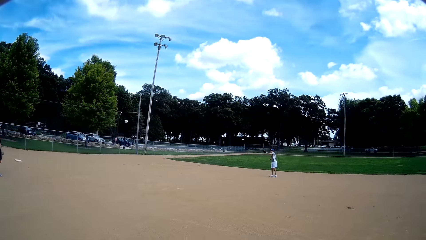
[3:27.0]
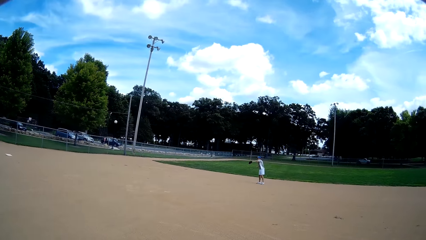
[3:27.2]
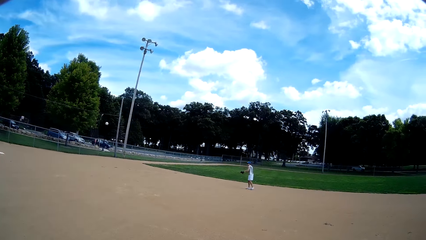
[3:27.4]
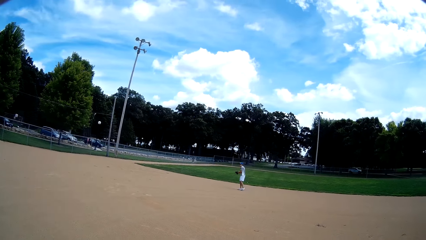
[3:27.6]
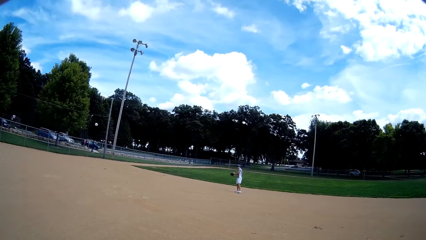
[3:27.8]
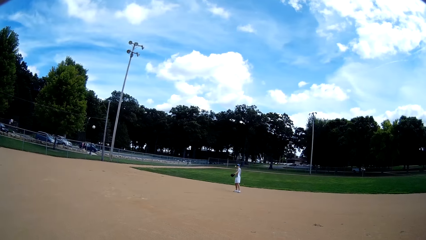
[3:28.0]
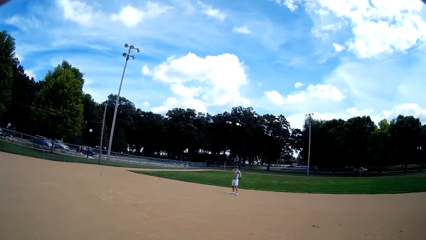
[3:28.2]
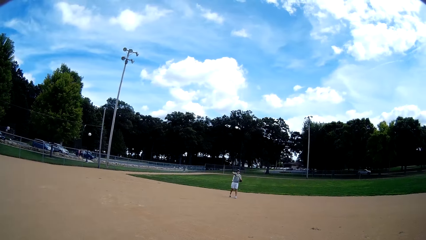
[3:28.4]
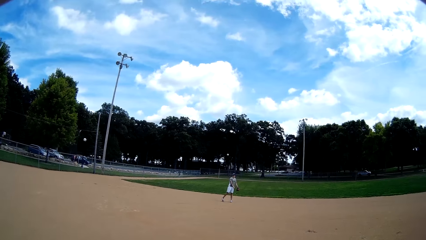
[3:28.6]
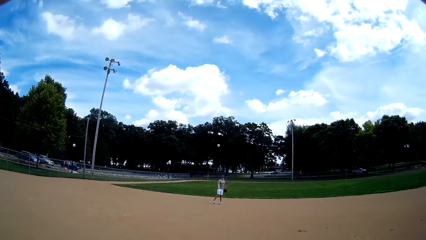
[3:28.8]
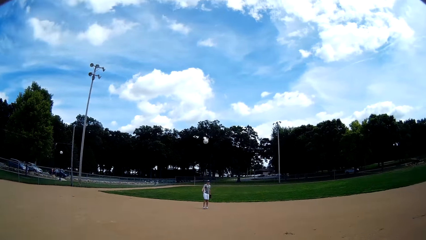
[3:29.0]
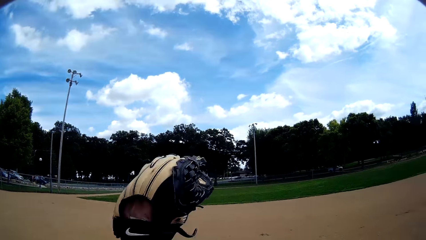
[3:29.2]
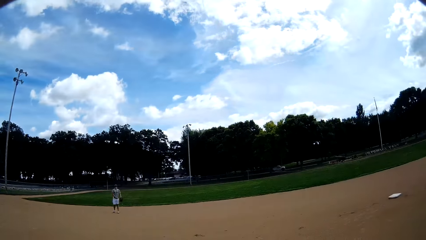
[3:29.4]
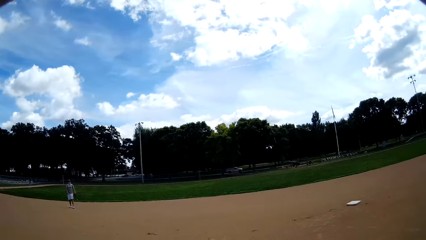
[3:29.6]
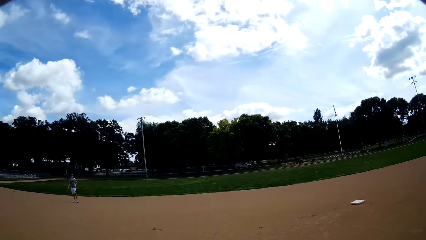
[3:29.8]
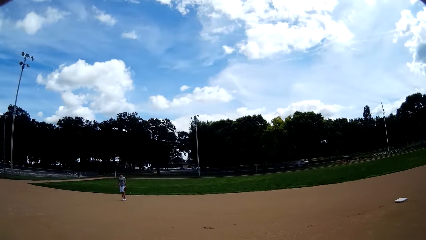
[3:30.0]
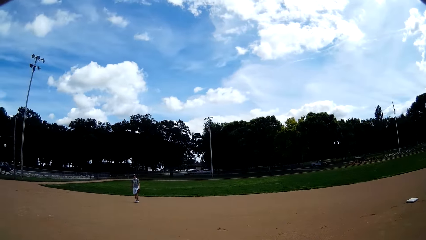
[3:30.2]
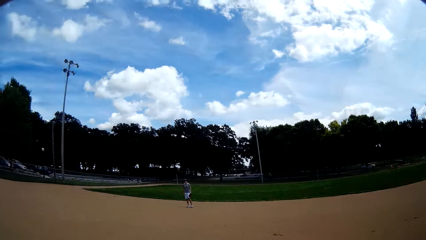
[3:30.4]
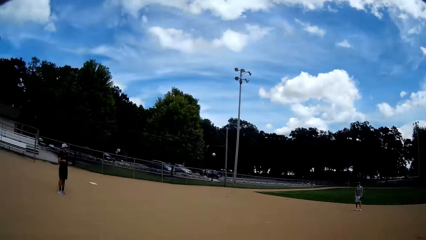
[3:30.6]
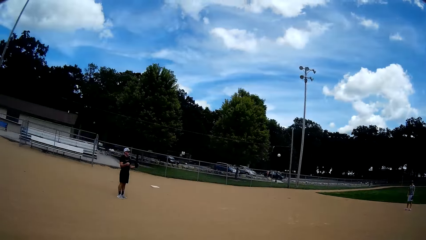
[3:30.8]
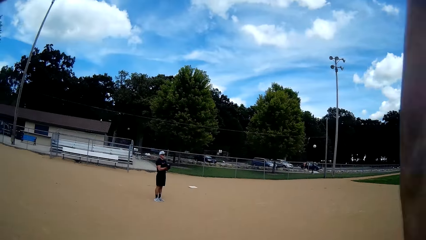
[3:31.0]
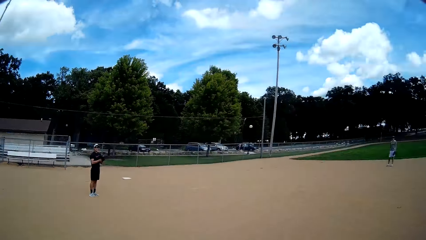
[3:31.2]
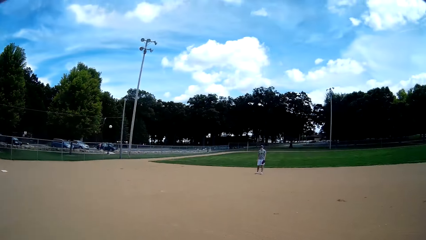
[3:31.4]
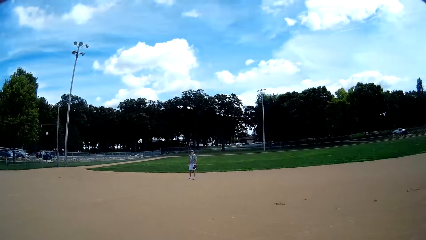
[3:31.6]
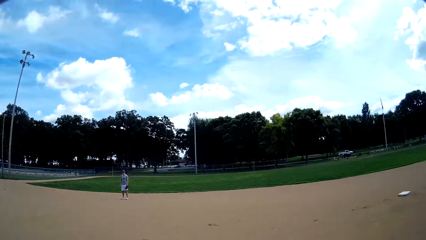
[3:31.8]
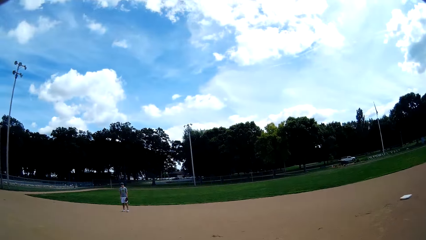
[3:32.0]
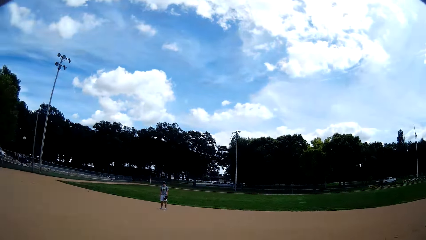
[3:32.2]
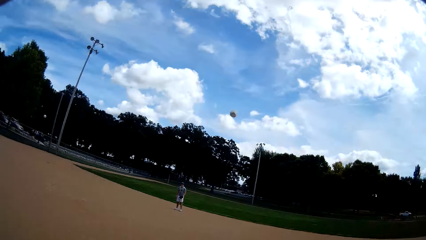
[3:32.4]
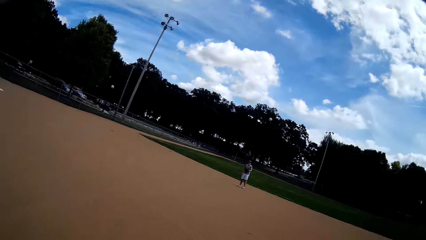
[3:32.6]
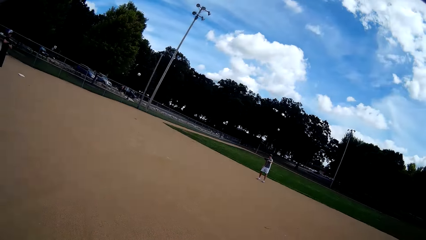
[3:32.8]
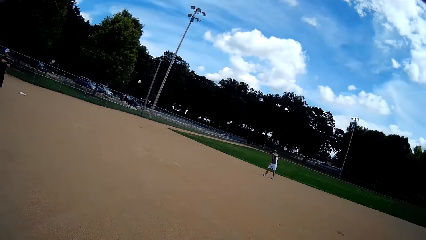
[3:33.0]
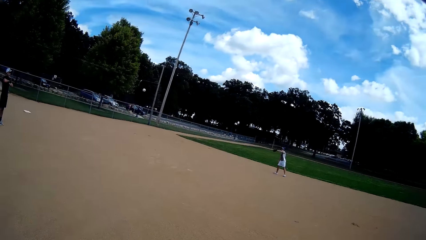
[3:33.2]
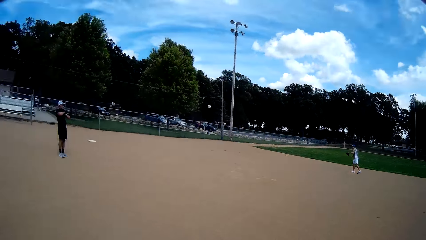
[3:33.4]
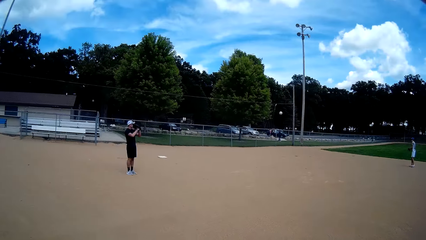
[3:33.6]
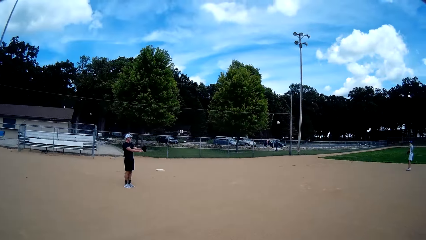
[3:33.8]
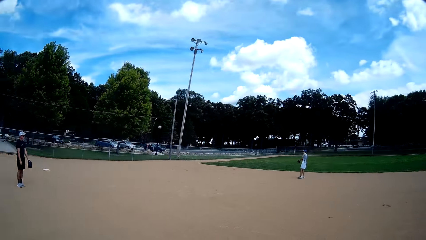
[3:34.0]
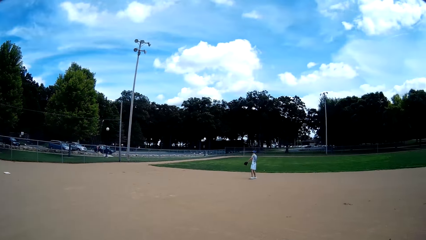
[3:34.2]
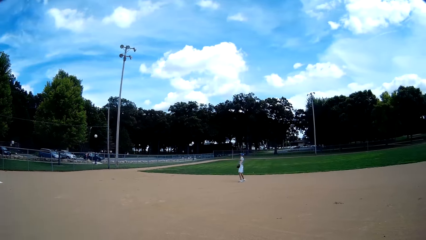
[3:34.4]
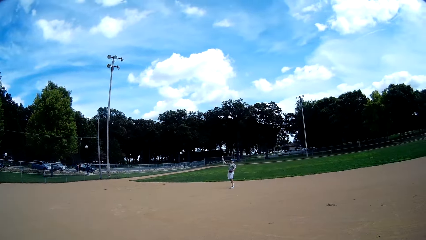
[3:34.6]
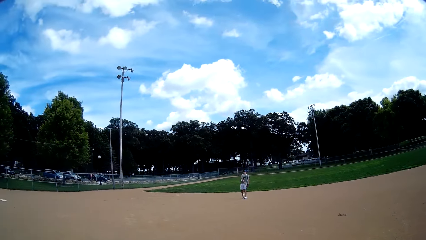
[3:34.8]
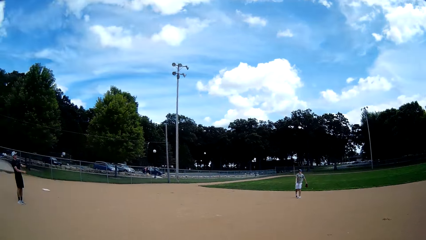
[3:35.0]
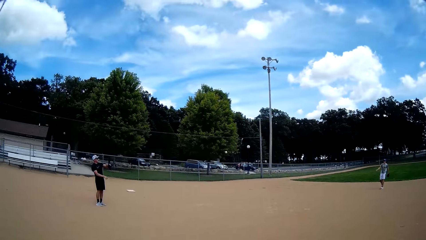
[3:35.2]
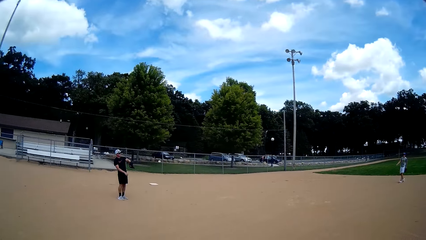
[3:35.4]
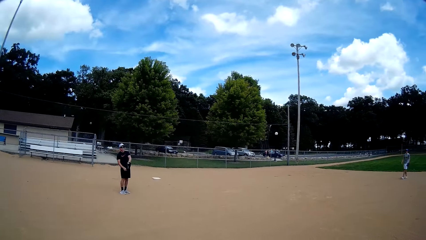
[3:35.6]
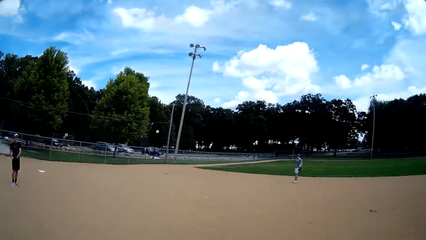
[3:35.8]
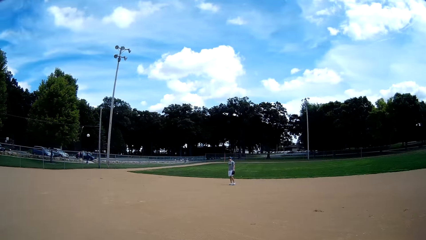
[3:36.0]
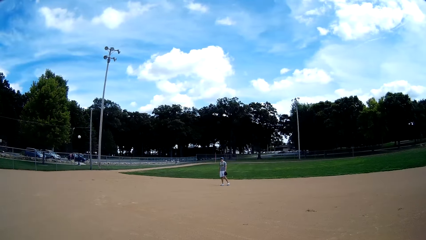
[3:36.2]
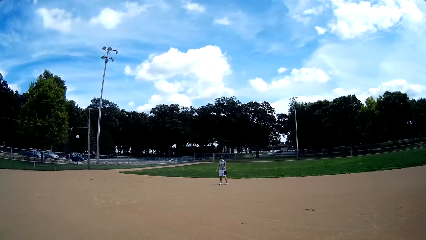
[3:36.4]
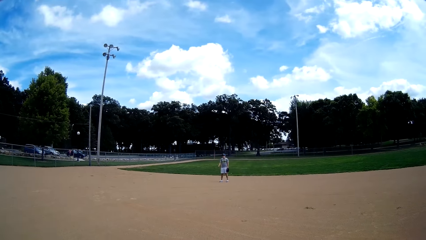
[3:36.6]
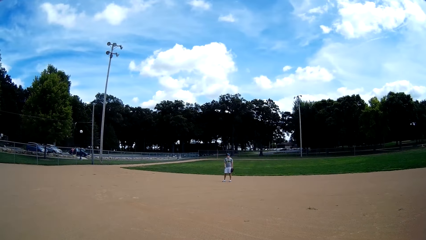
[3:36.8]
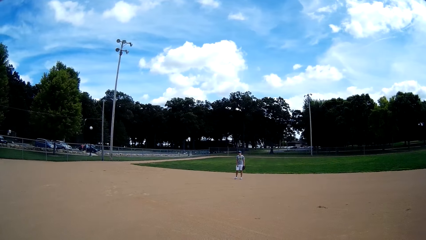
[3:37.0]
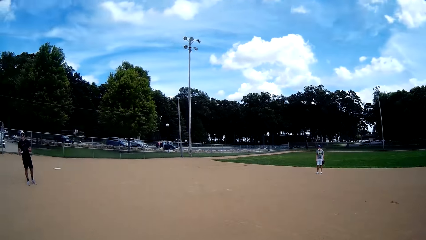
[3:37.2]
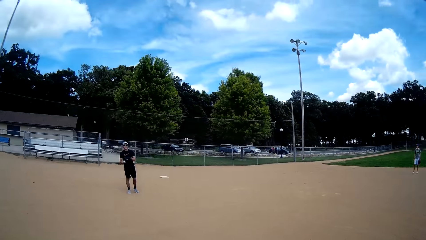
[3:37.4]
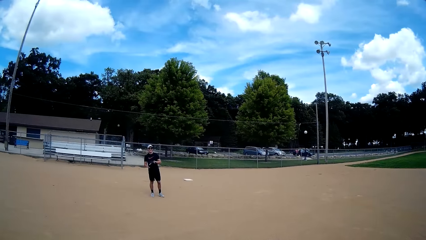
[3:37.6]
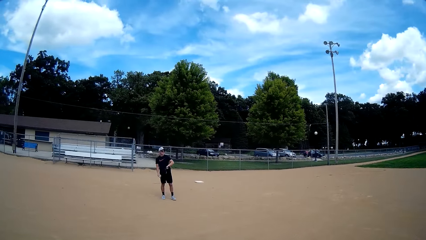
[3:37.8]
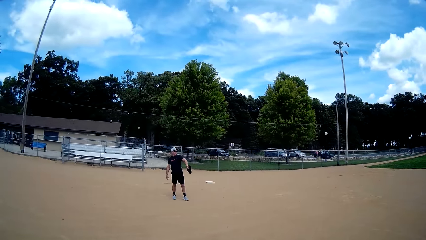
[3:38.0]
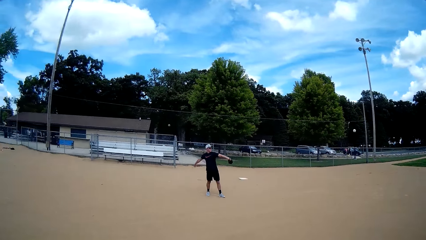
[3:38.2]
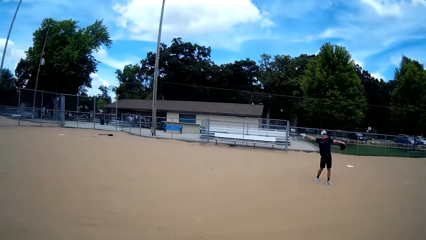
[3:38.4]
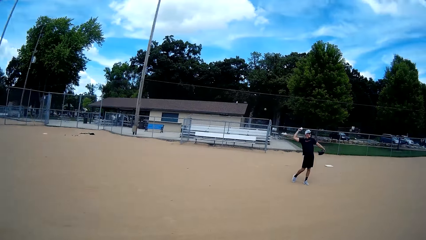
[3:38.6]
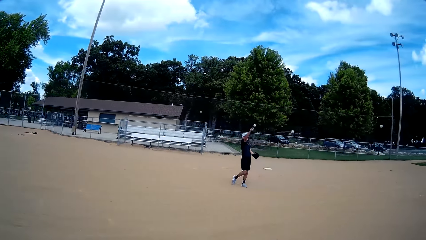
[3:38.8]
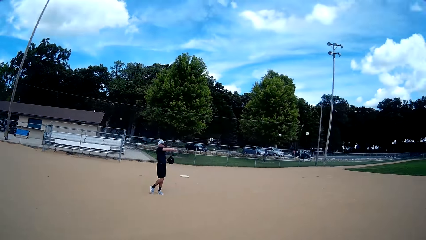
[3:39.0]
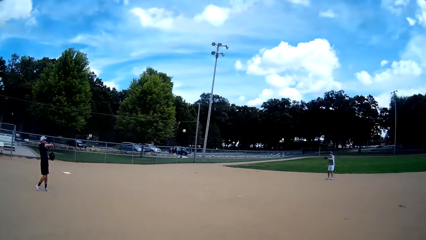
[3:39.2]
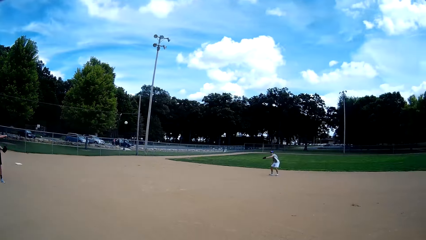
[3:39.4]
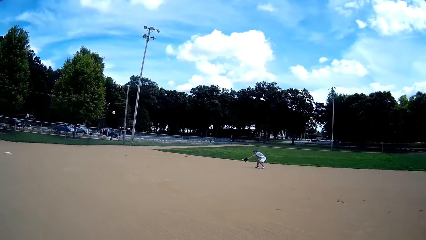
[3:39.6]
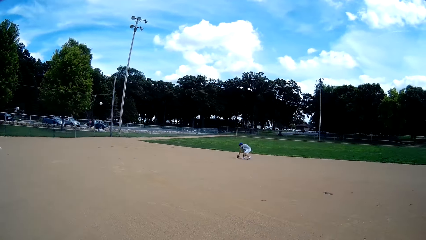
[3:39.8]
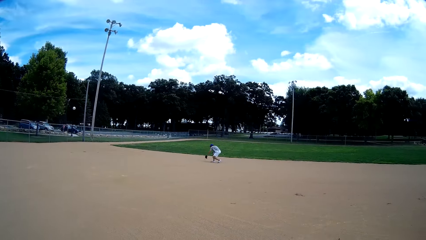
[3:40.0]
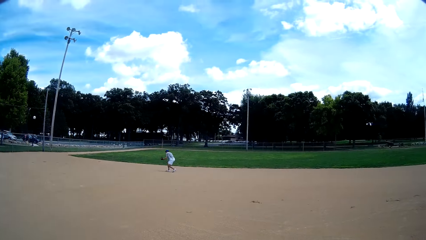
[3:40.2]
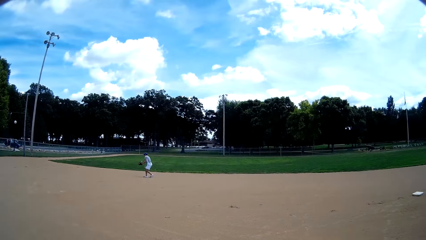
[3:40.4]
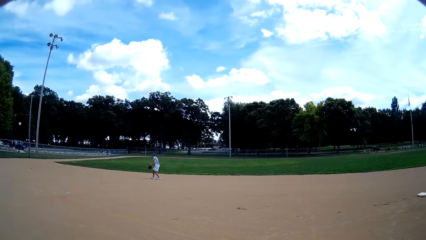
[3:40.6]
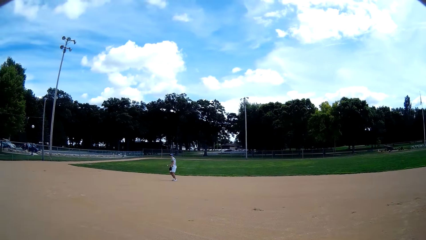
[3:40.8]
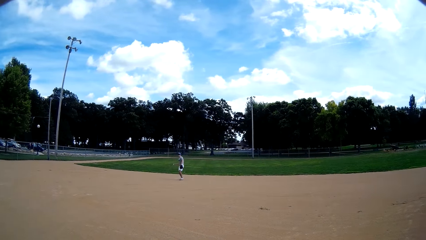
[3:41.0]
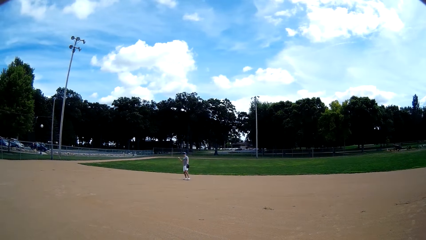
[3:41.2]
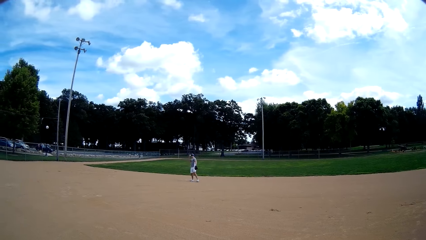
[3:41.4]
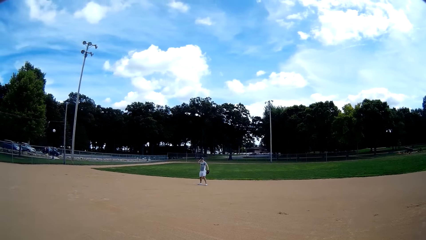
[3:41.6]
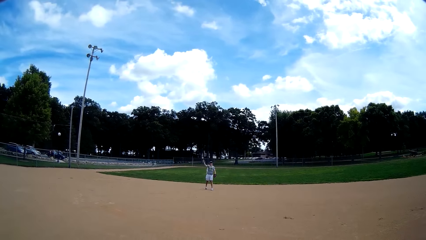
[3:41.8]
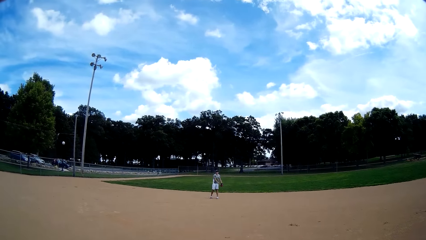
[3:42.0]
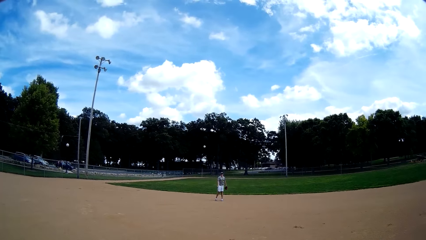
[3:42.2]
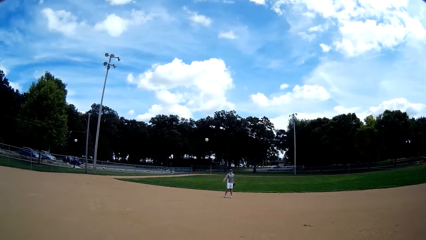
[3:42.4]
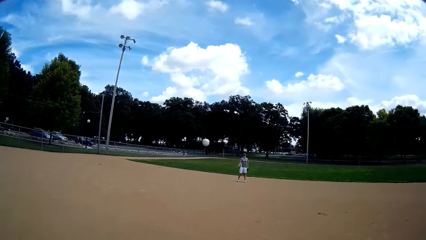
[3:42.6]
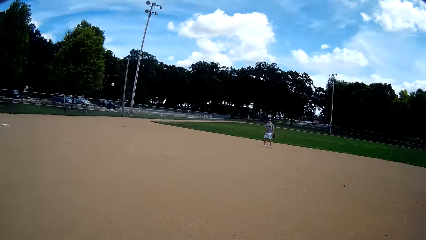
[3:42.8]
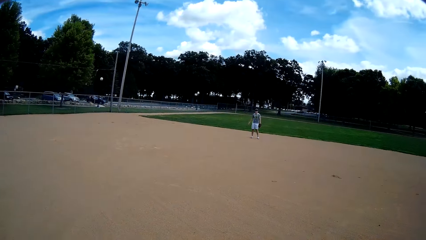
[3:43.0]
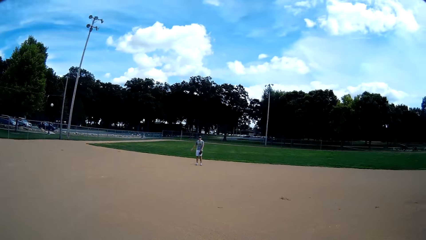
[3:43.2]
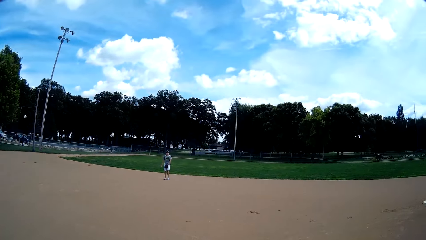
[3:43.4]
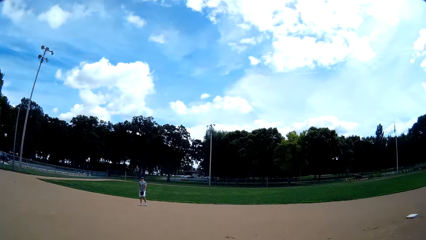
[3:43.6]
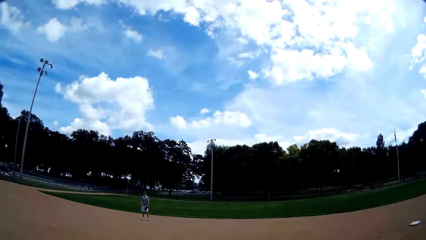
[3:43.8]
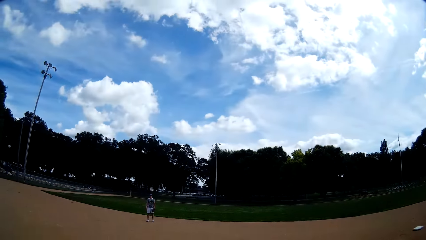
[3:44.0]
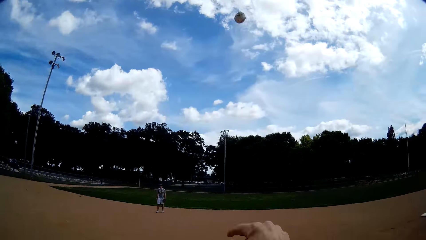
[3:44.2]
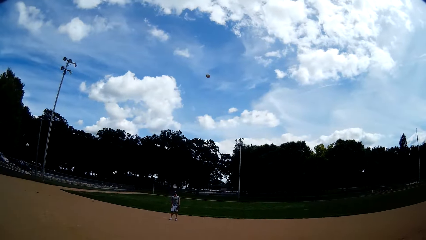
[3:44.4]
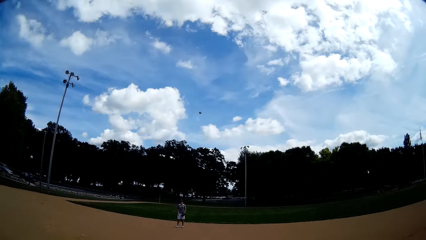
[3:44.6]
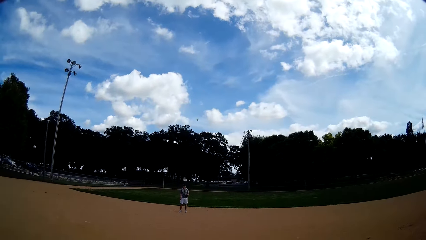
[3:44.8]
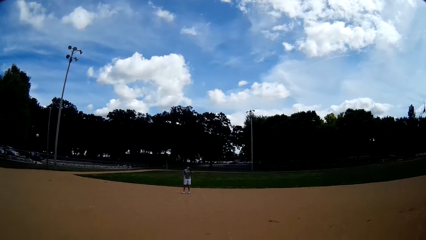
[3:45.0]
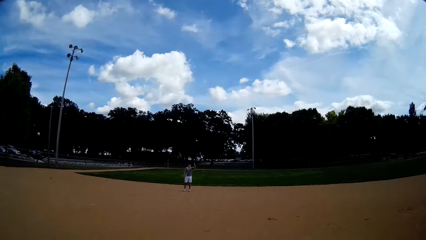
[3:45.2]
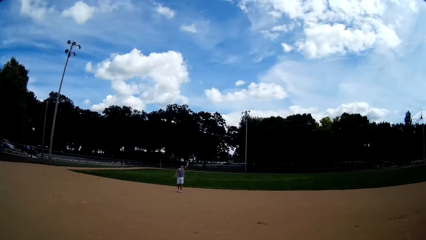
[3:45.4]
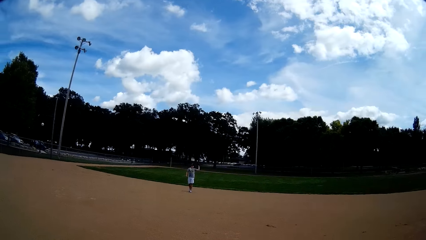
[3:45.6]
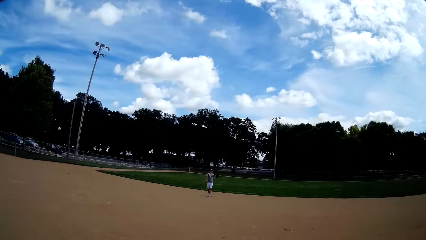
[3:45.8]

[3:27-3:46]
A man catches the ball. The camera wearer catches the ball from the man with a baseball glove again. The man throws the ball. The camera wearer fakes throwing the ball to another man. They throw the ball to the first man again. The first man catches the ball. The other man catches the ball from the first man with a baseball glove. The first man throws the ball. The other man throws the ball to the first man again. The camera wearer catches the ball from the first man with a baseball glove again. The first man catches the ball and throws the ball. The camera wearer throws the ball to the first man again.
